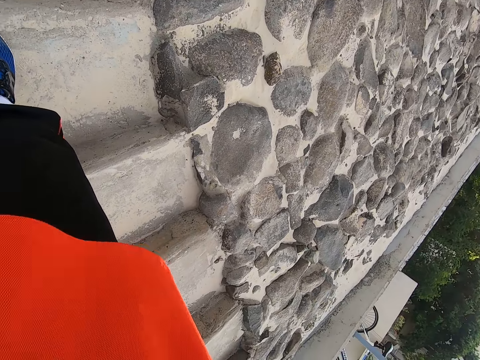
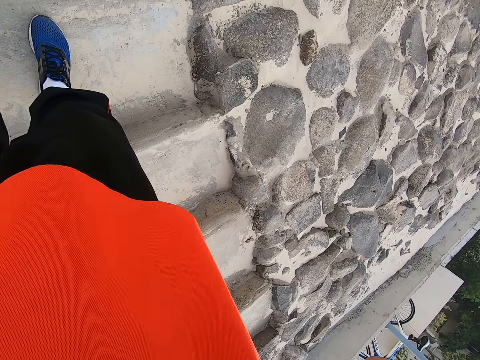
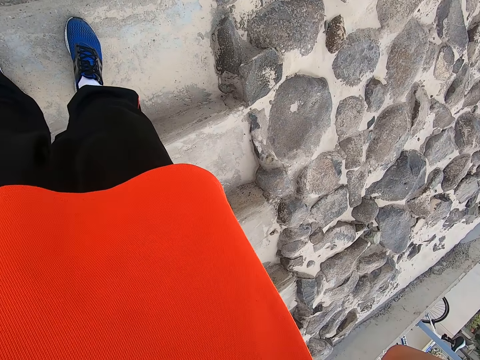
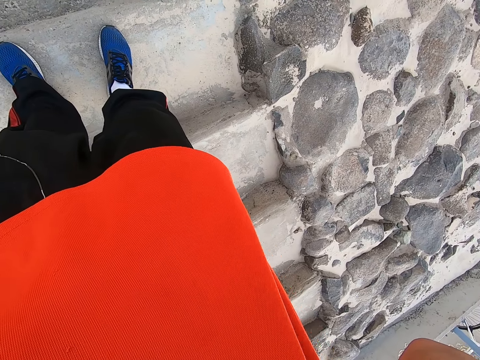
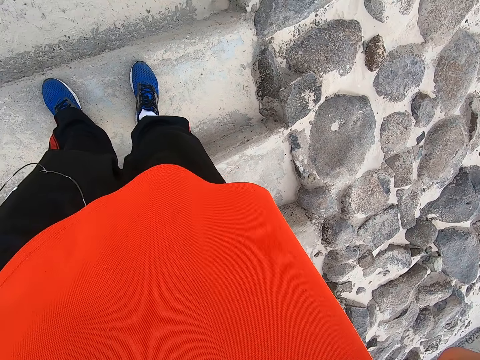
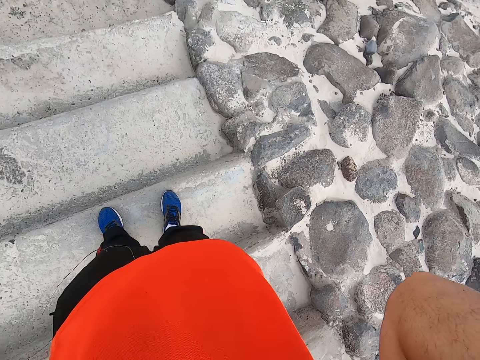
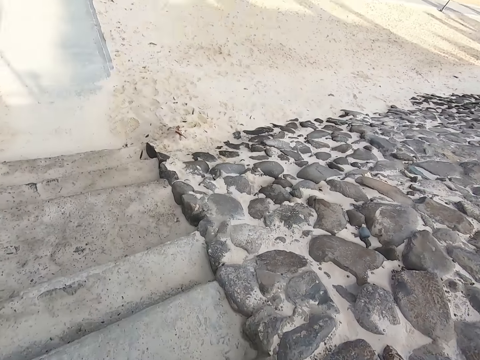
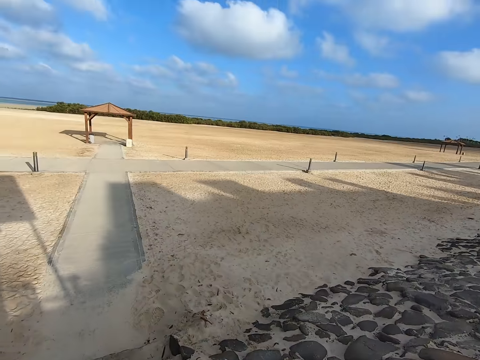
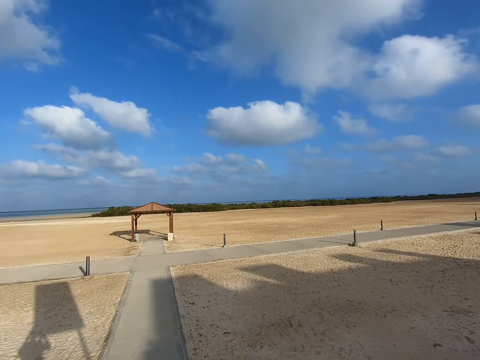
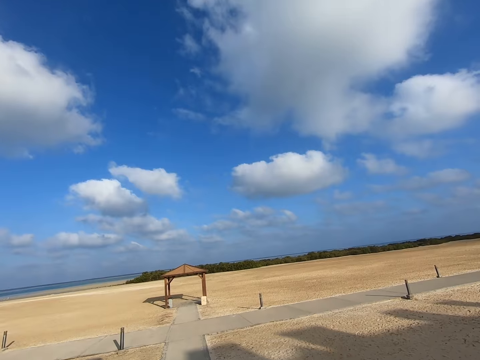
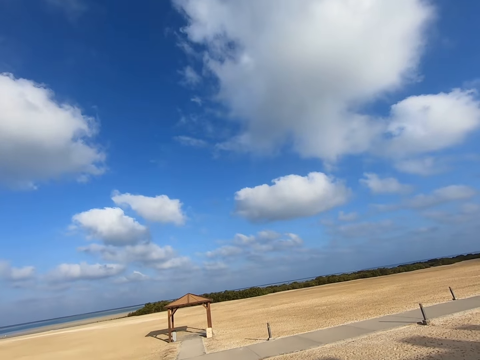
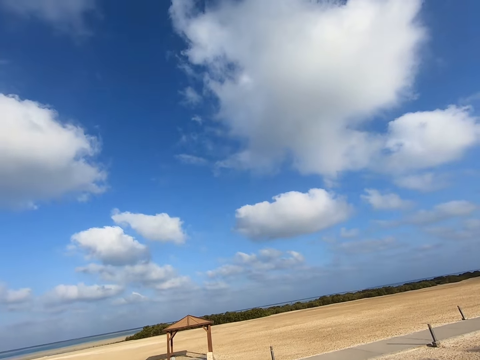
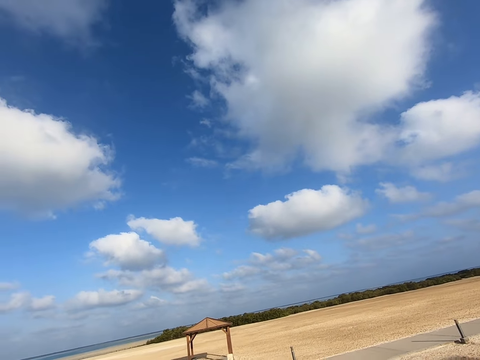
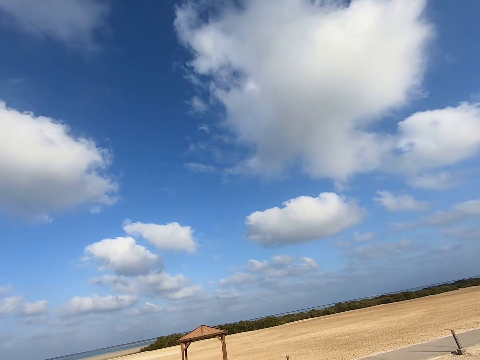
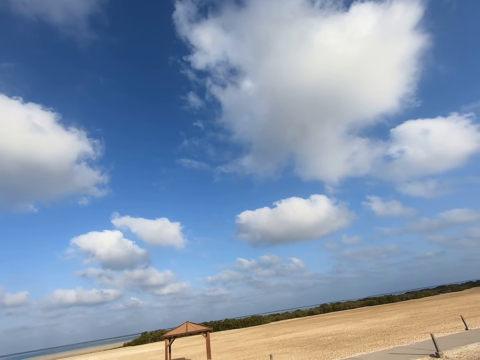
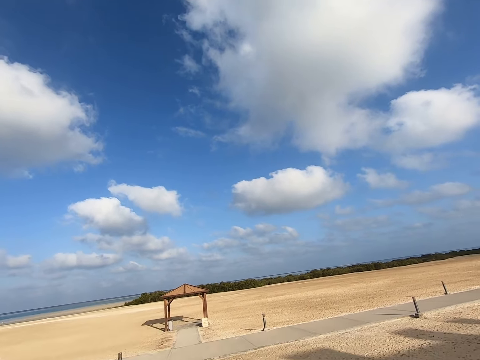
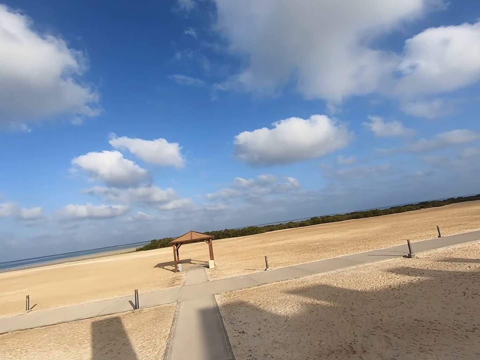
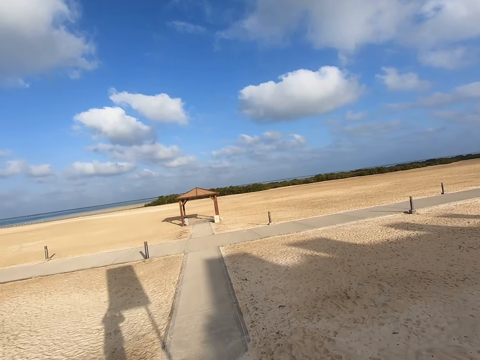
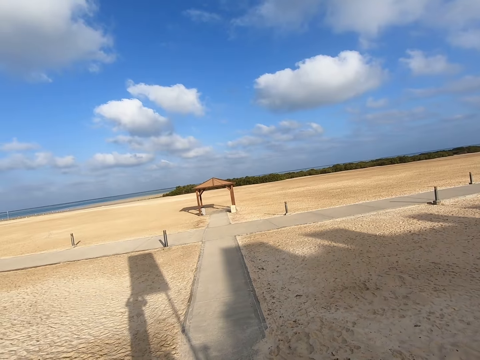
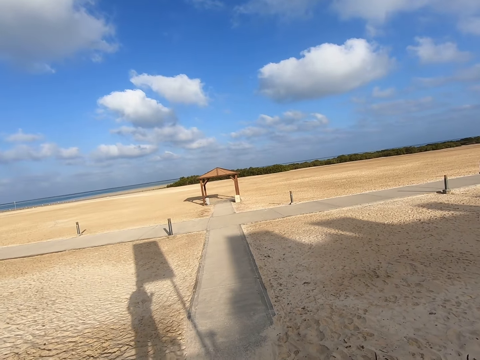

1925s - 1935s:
The camera wearer wears the head cam on his head with his hands. He looks around the beach.
